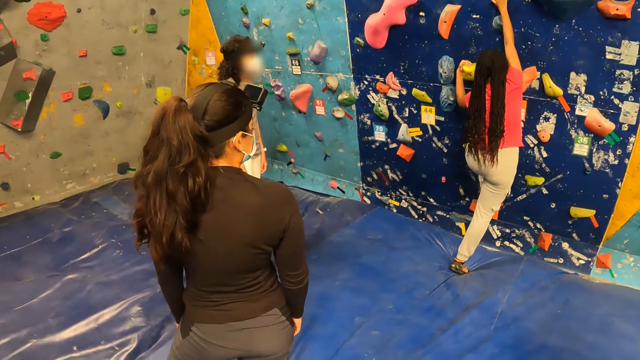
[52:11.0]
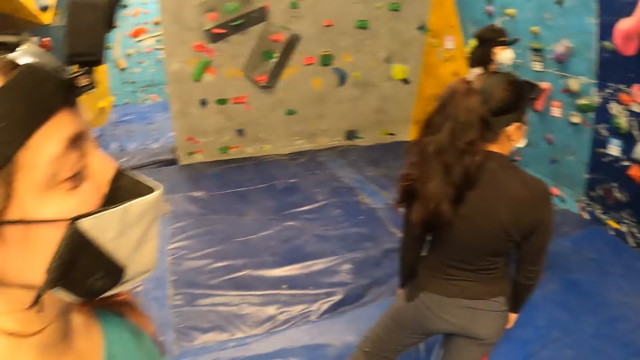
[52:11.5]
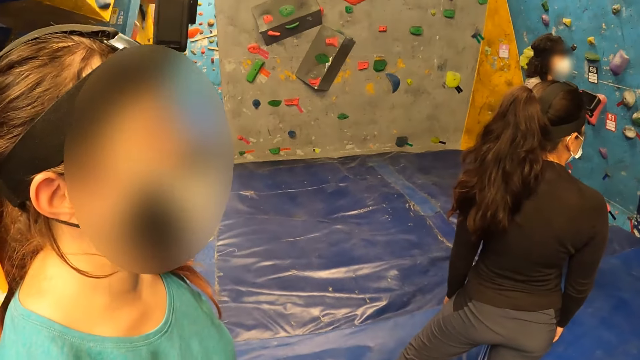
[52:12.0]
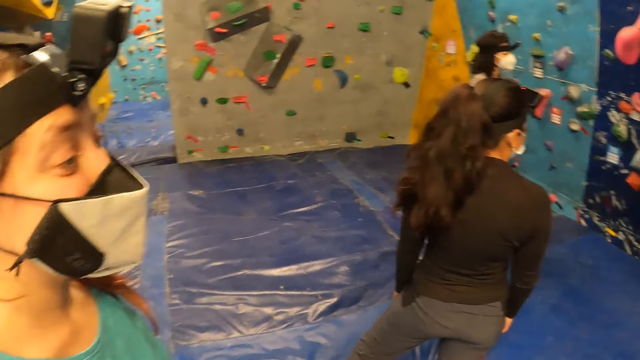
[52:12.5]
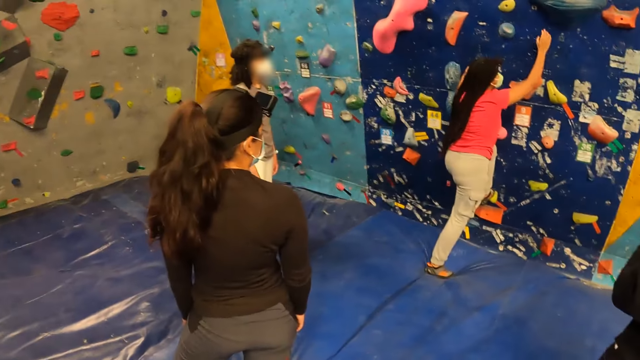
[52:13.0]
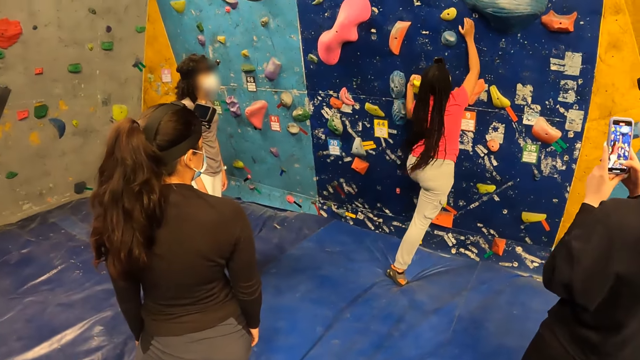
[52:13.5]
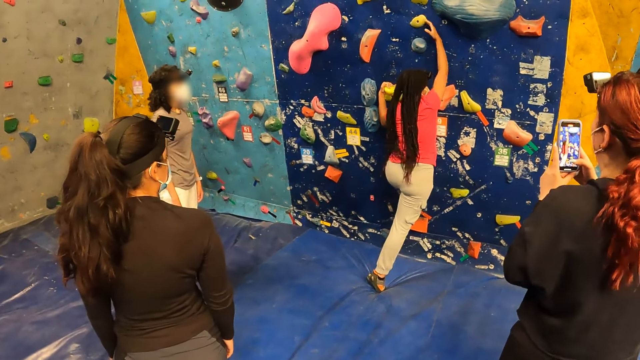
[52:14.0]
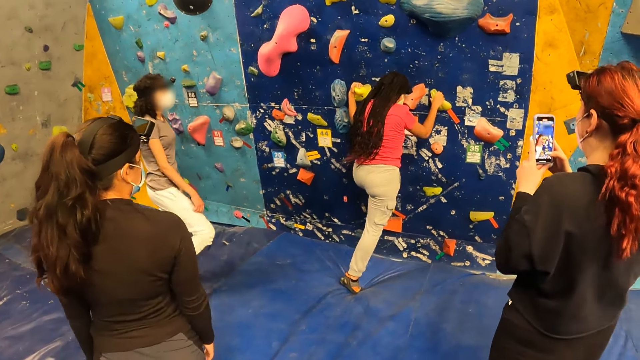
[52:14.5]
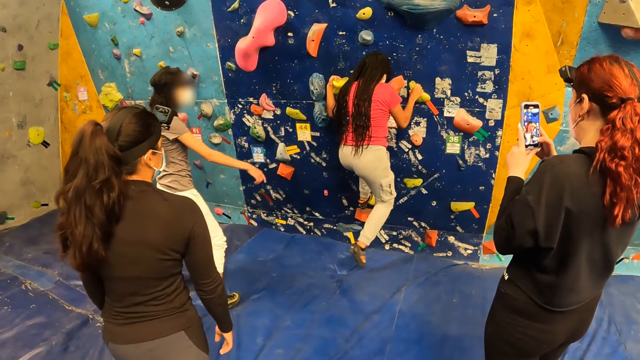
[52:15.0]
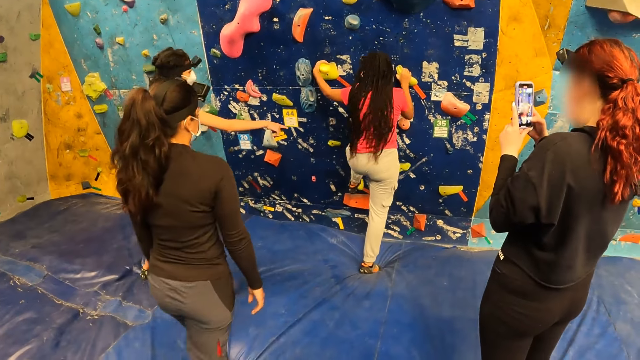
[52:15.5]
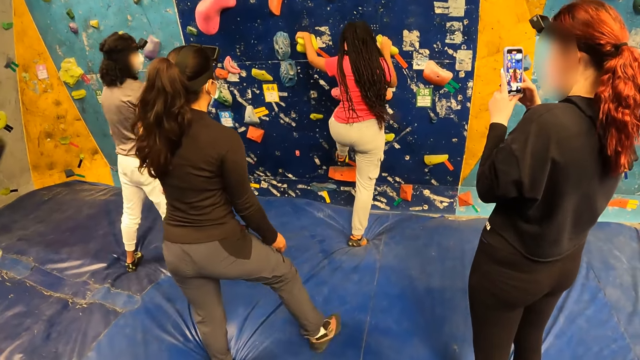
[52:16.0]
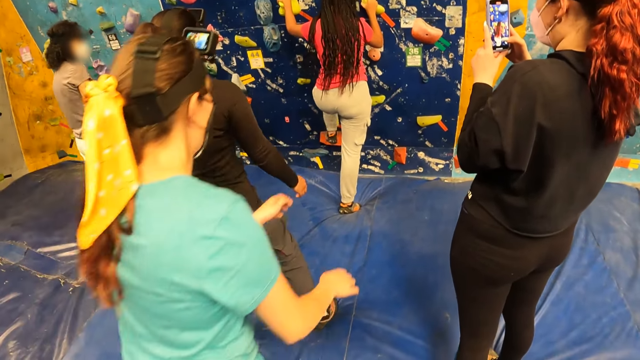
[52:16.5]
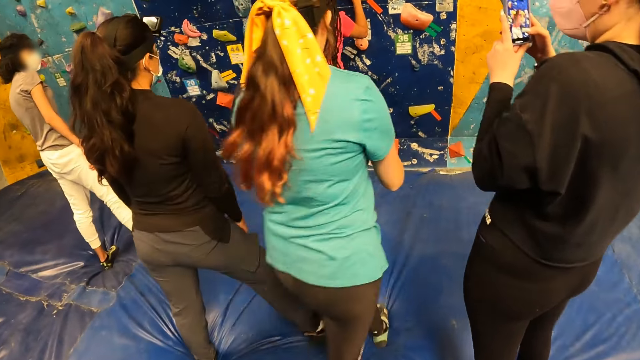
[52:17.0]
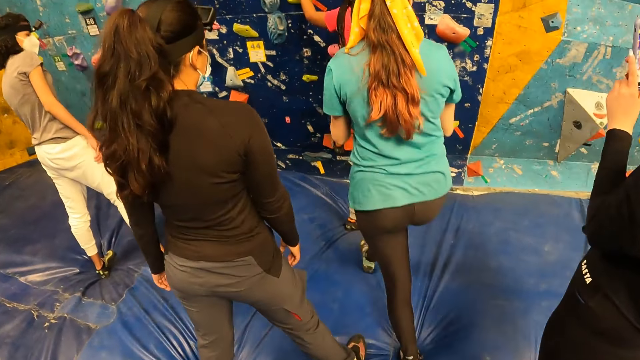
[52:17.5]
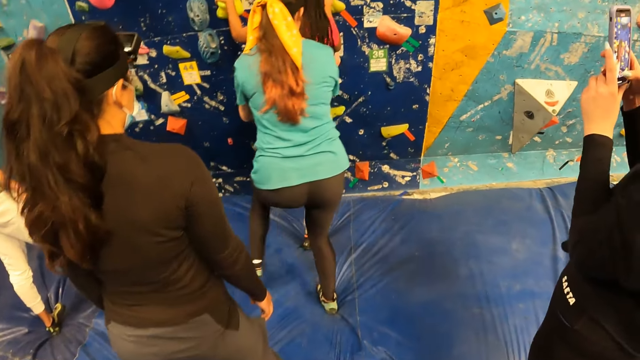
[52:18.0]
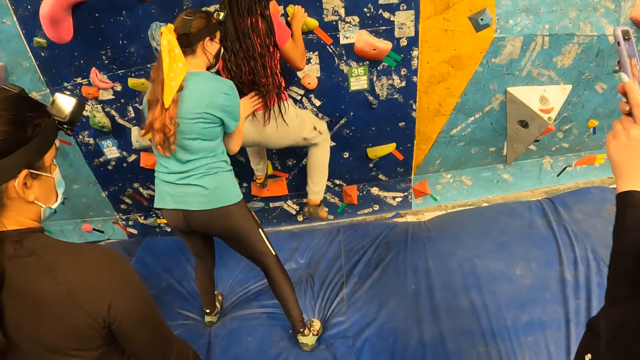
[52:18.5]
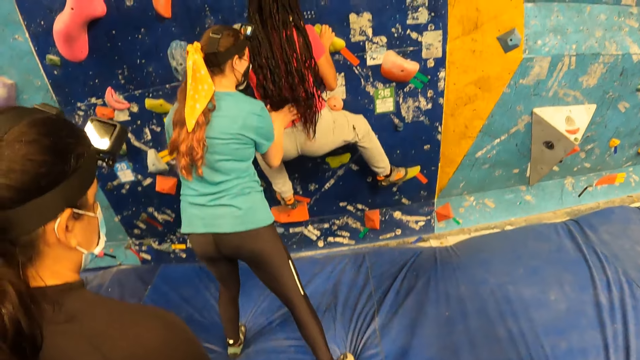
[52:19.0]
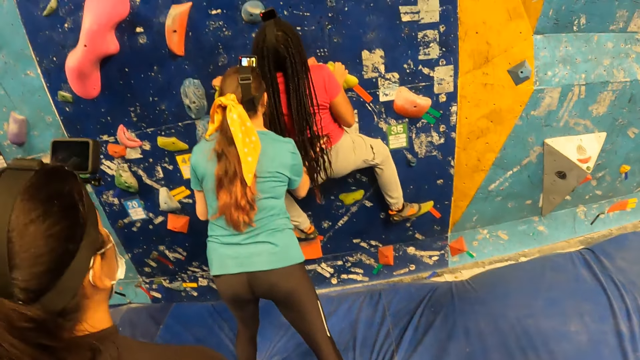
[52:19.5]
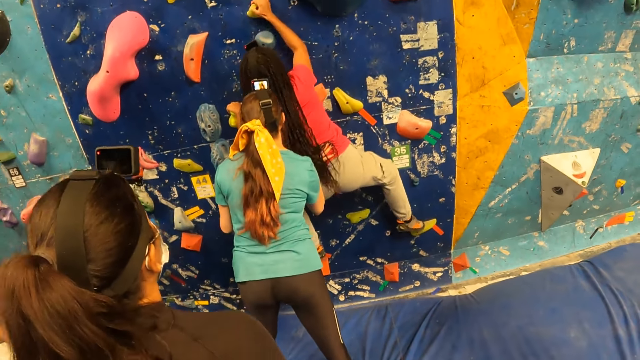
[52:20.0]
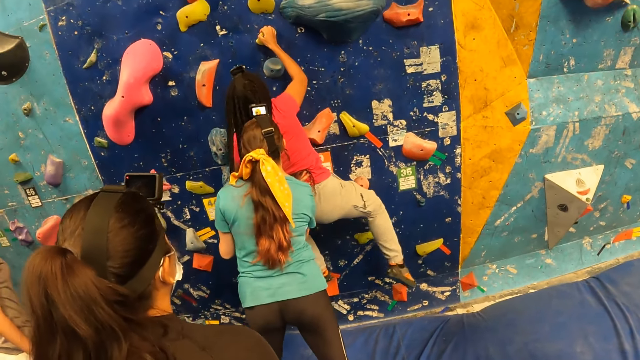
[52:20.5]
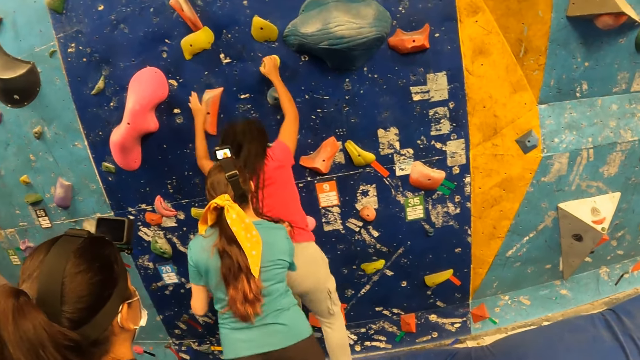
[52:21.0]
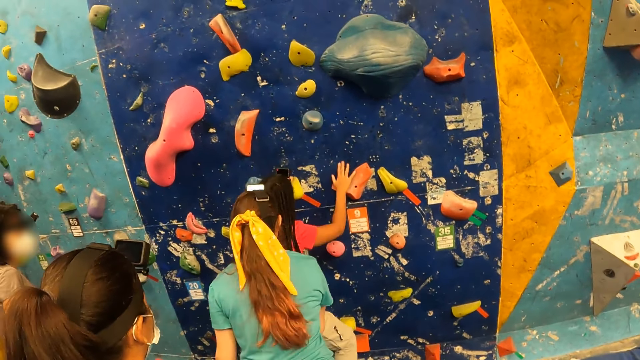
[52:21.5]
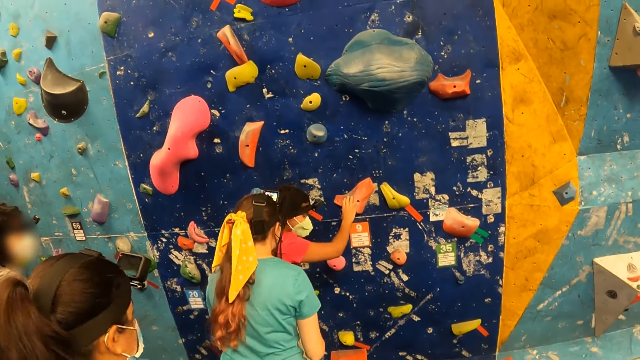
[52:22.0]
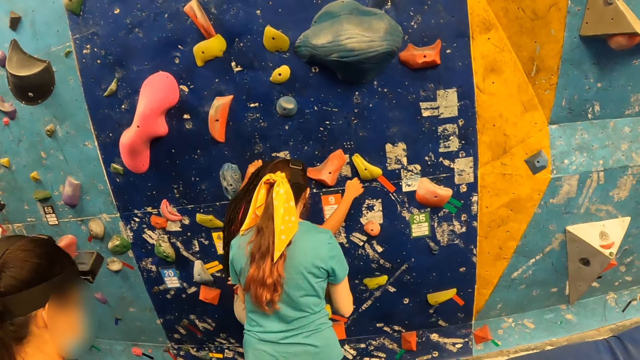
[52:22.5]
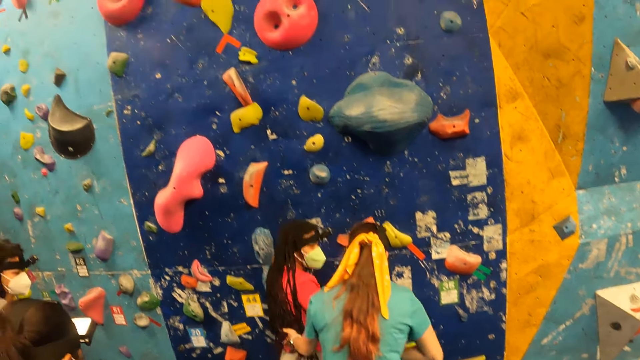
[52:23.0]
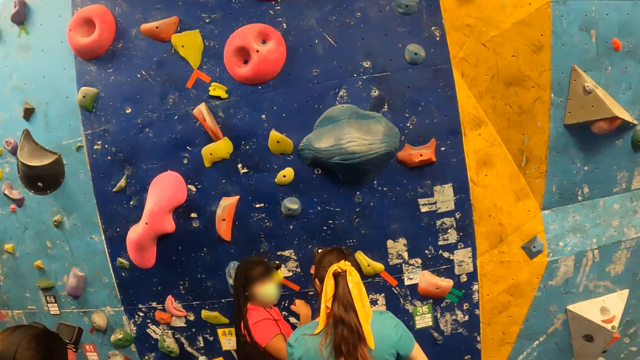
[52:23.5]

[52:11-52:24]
The camera wearer looks at a woman. Another woman holds a phone with hands. Another woman points a finger. Another woman walks towards another woman. The first woman walks towards the fifth woman. The fifth woman climbs the climbing wall with both hands. The first woman assists the fifth woman with both hands and holds the fifth woman with a hand. The camera wearer stares at the fifth woman and the first woman. The fifth woman drops to the crash pads from the climbing wall.

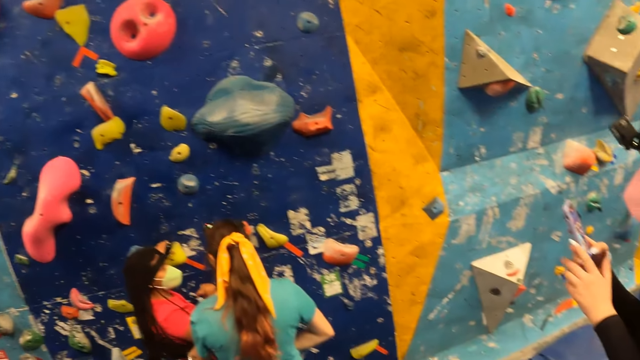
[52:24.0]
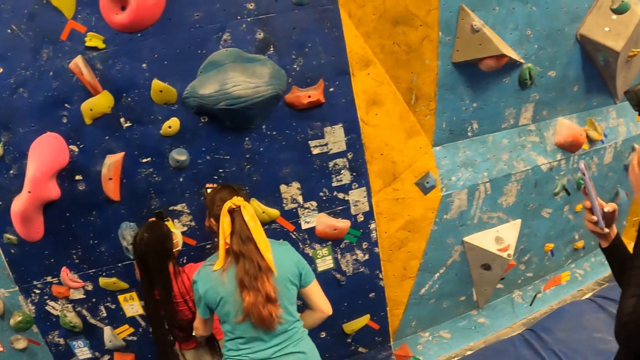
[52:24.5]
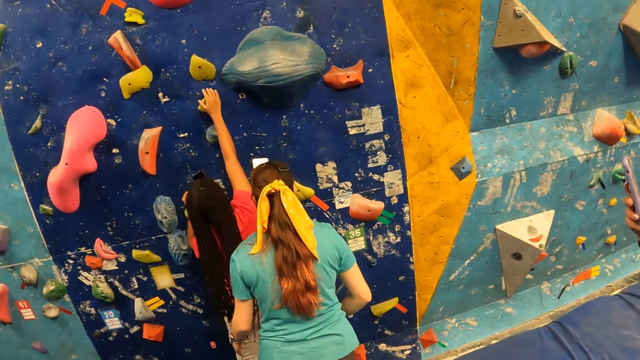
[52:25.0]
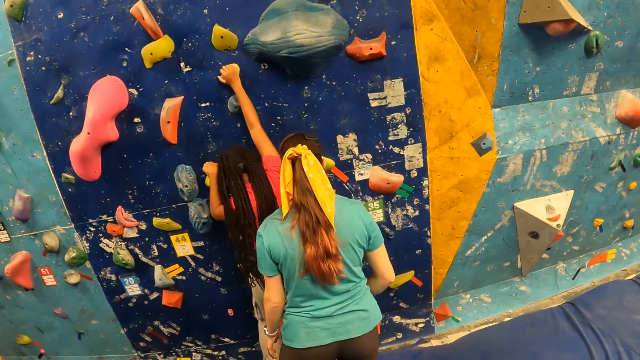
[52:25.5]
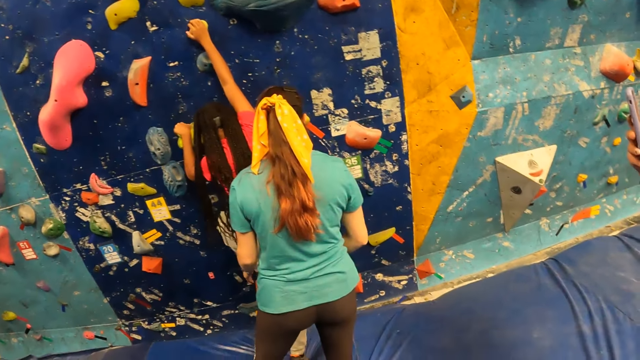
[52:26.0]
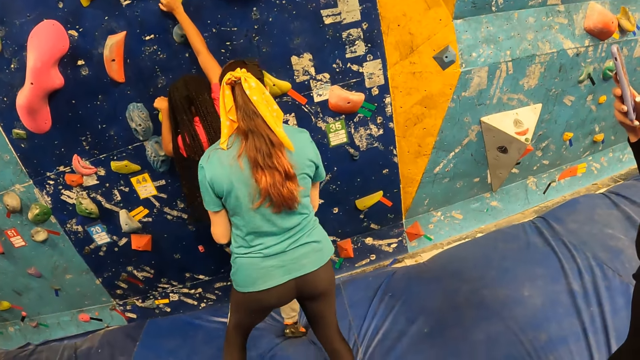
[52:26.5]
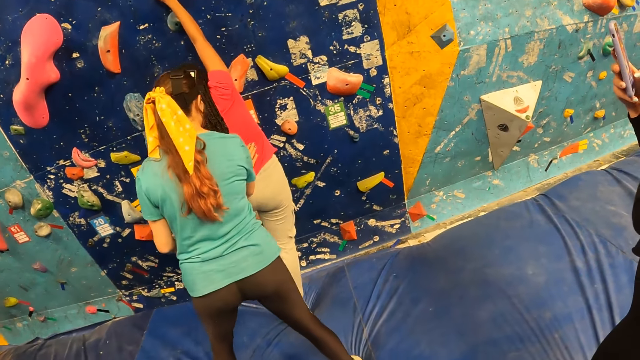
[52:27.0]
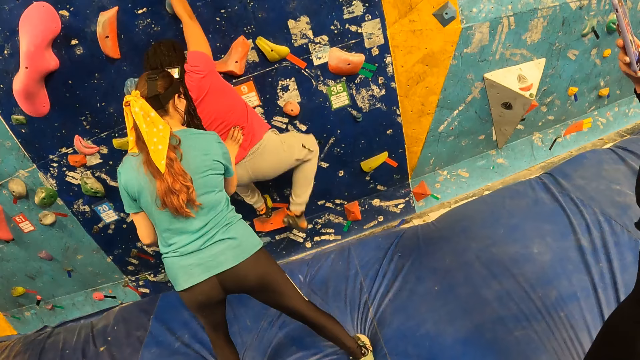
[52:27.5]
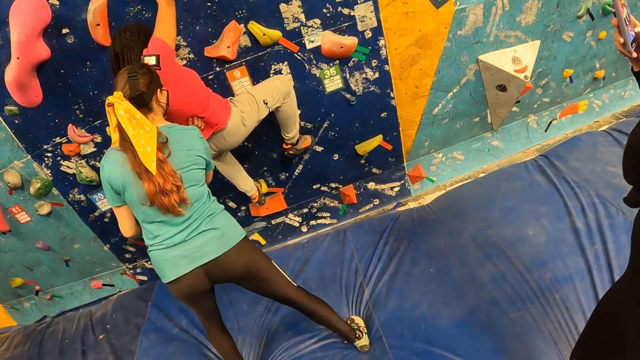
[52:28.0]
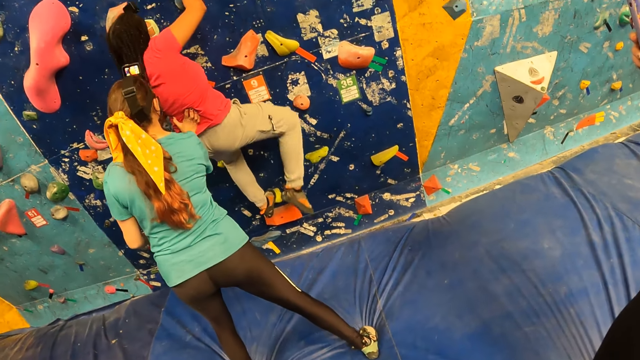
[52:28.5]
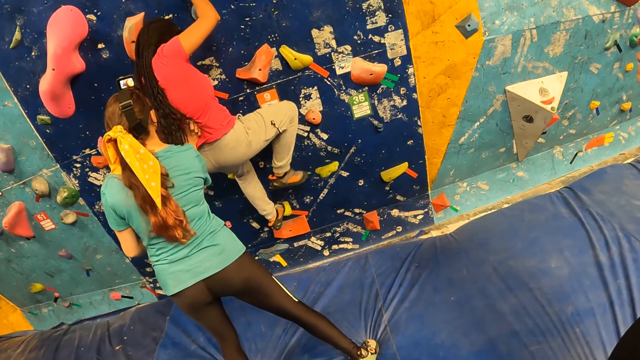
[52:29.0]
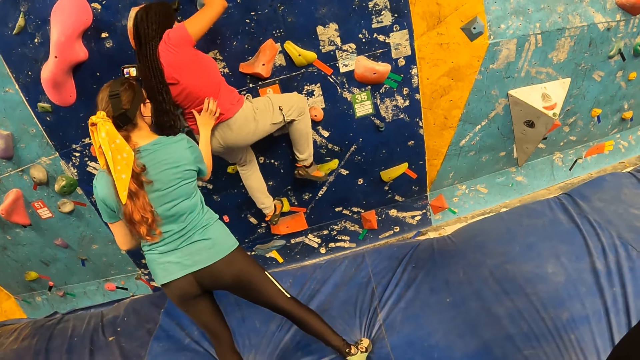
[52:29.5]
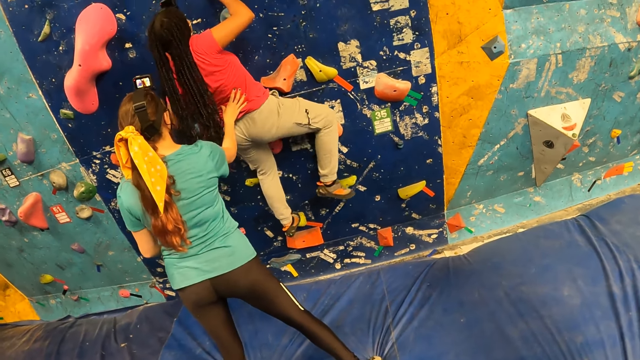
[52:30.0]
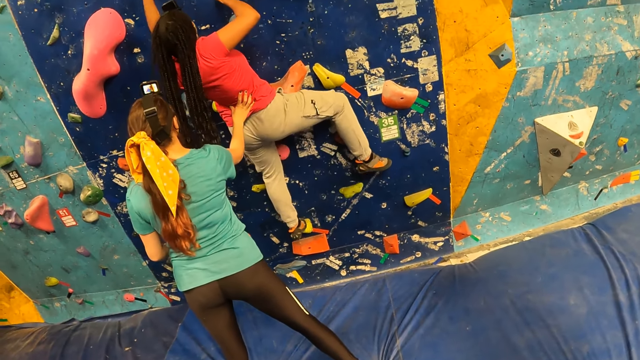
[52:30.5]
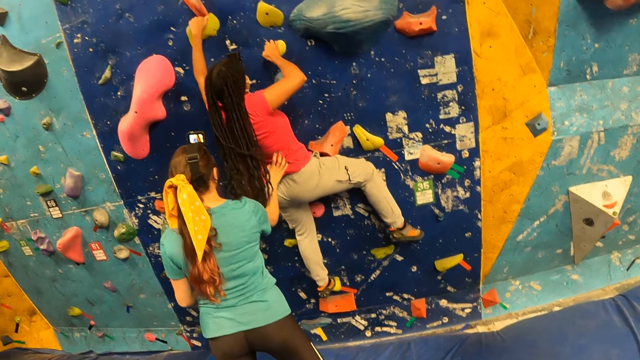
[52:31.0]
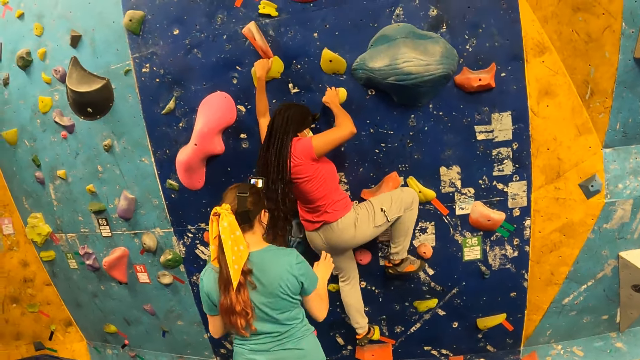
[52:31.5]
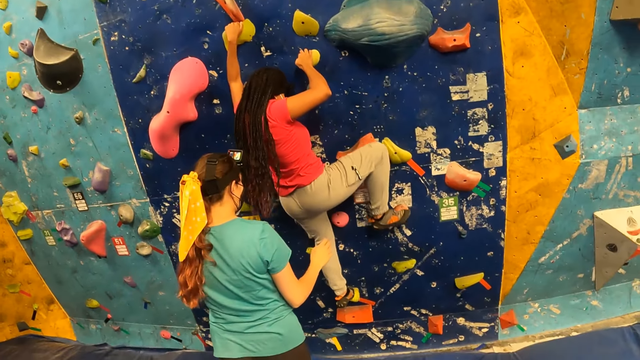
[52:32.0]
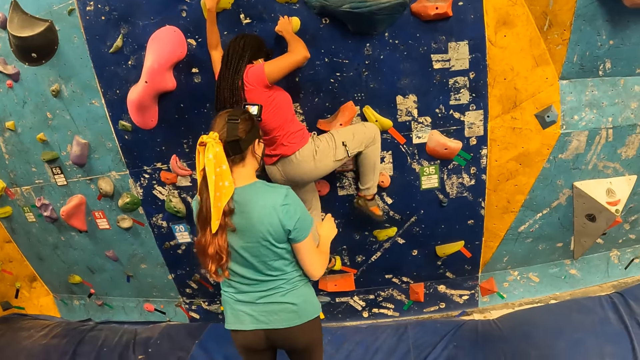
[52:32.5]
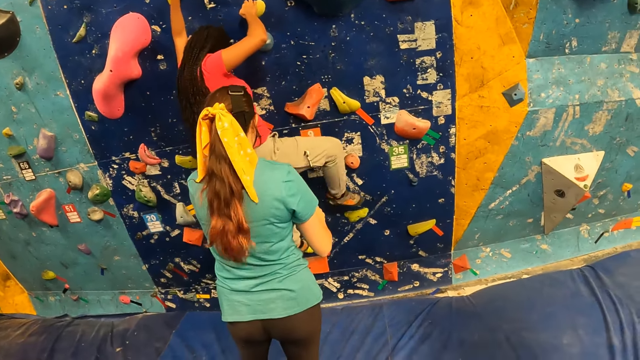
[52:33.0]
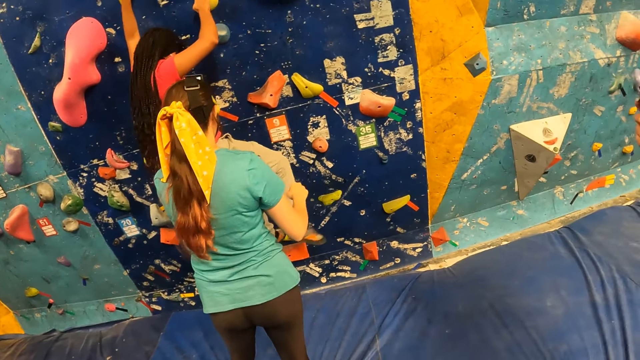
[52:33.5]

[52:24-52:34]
A woman moves a hand. Another woman climbs the climbing wall with both hands. Another woman assists the second woman with her right hand and holds the second woman with a hand.
